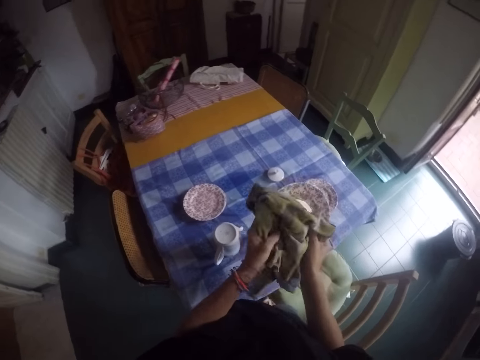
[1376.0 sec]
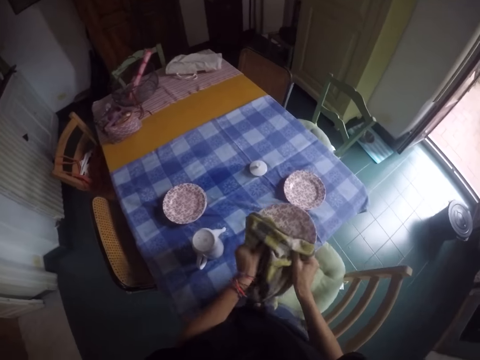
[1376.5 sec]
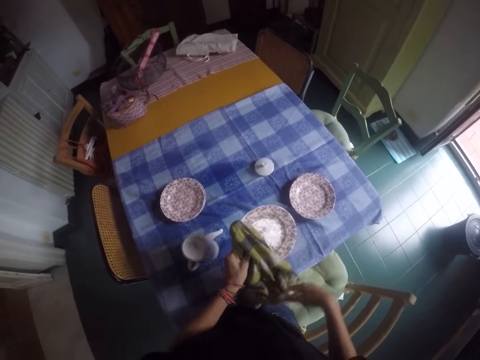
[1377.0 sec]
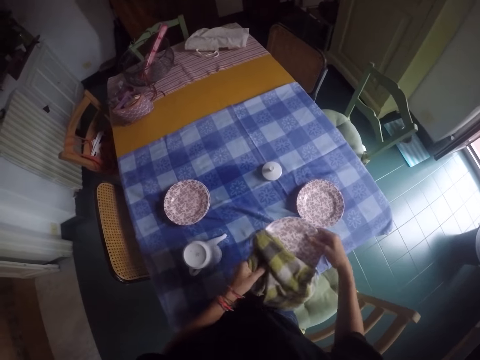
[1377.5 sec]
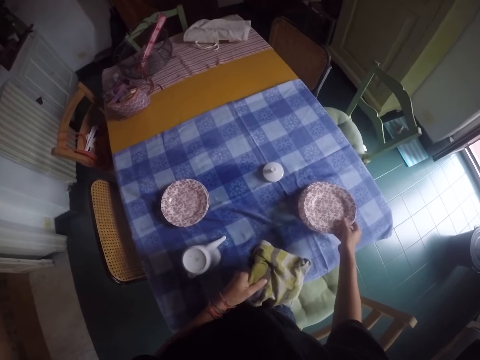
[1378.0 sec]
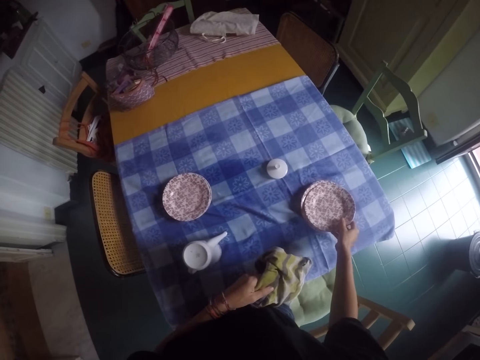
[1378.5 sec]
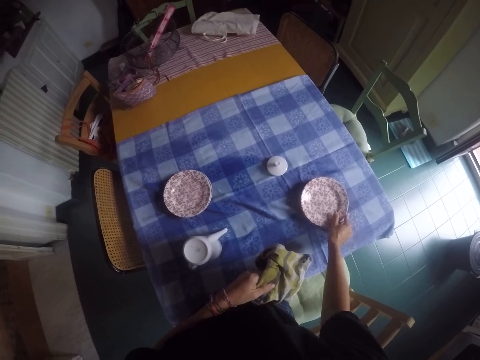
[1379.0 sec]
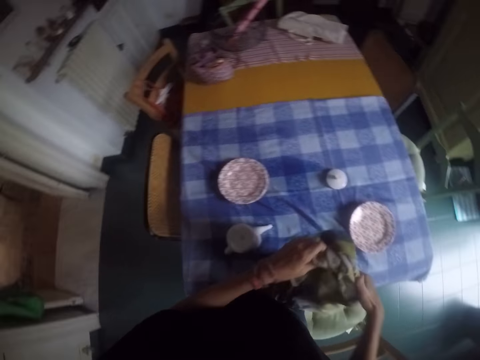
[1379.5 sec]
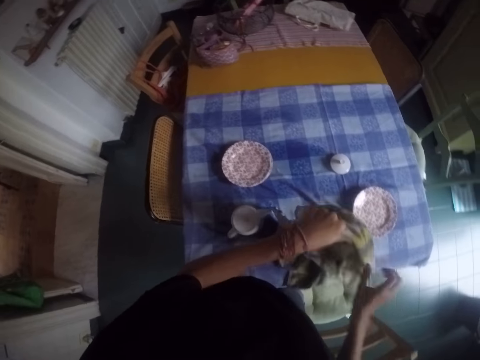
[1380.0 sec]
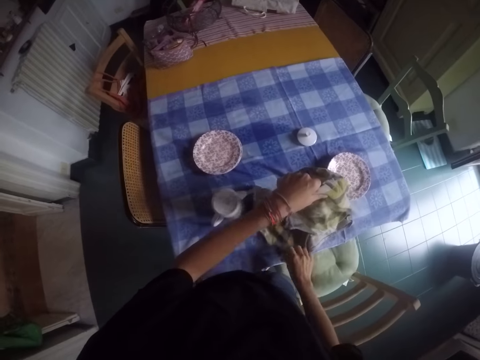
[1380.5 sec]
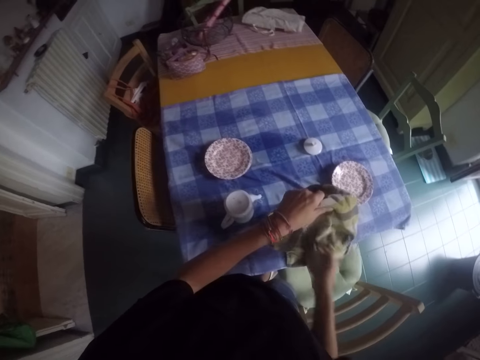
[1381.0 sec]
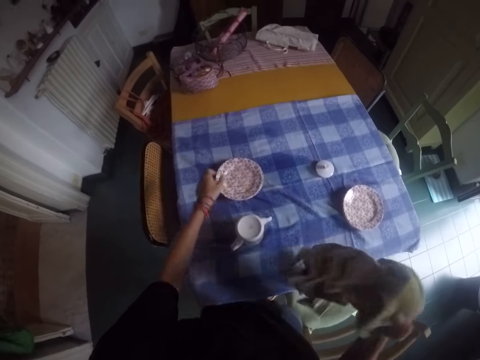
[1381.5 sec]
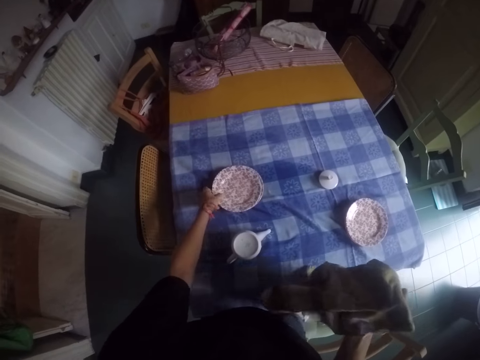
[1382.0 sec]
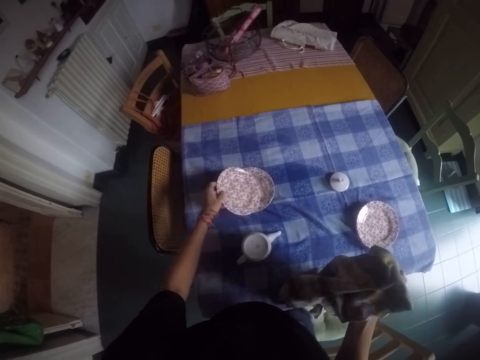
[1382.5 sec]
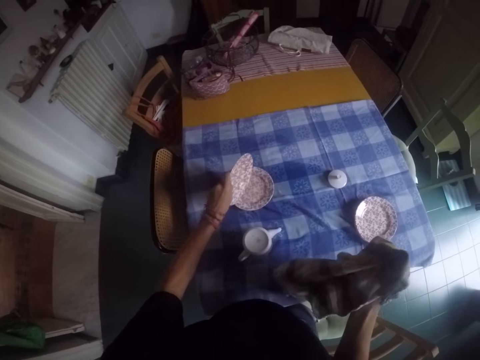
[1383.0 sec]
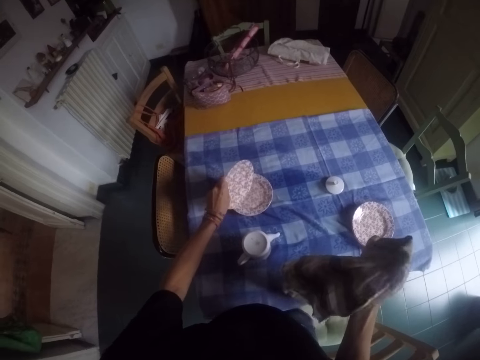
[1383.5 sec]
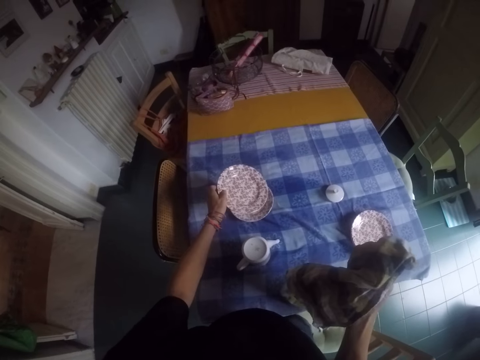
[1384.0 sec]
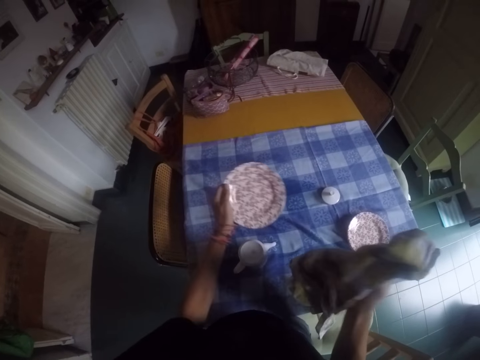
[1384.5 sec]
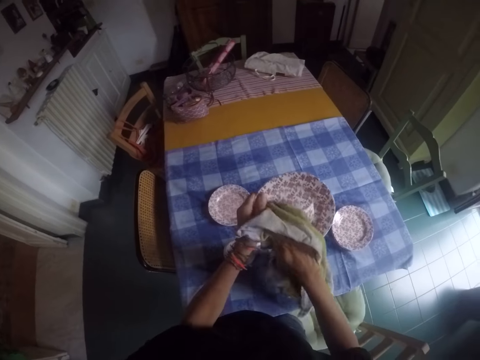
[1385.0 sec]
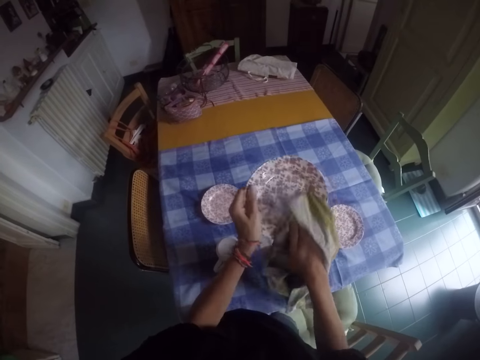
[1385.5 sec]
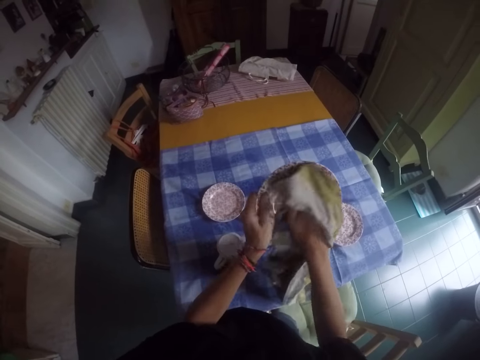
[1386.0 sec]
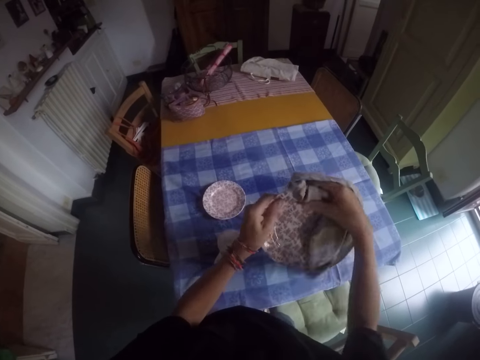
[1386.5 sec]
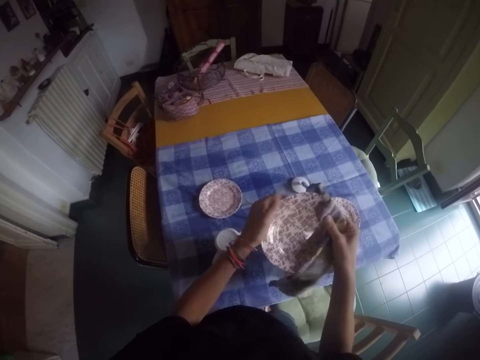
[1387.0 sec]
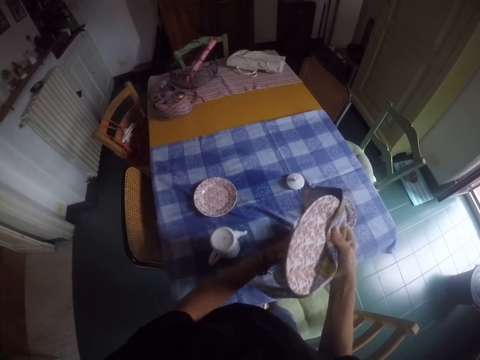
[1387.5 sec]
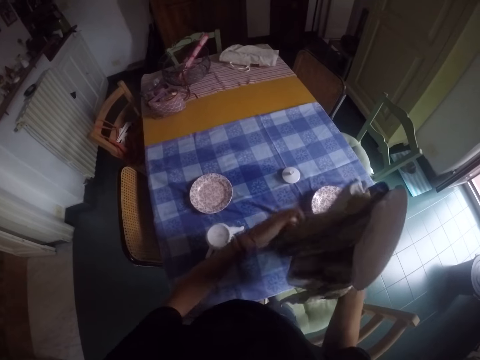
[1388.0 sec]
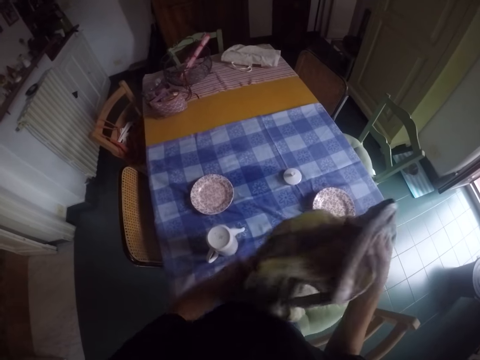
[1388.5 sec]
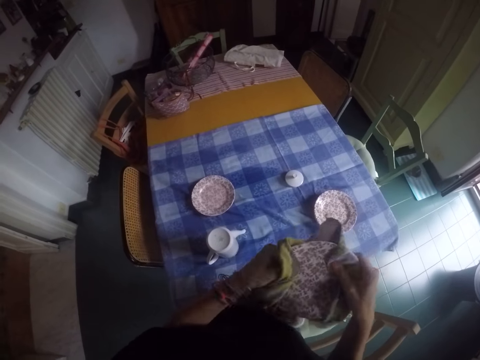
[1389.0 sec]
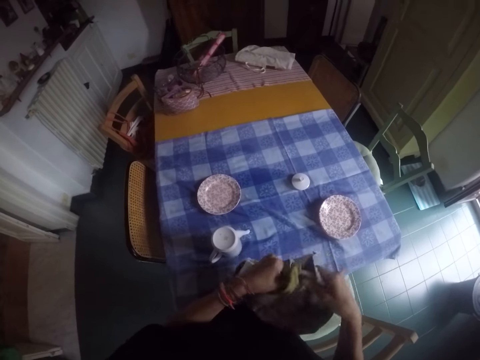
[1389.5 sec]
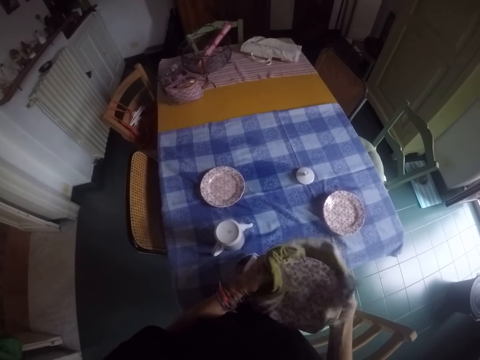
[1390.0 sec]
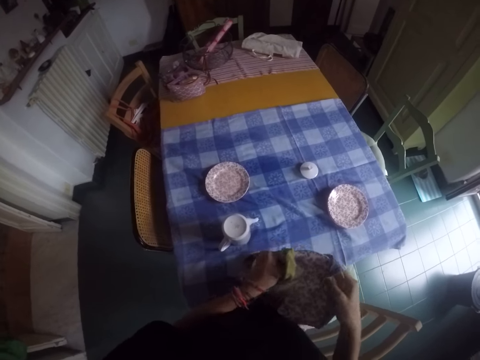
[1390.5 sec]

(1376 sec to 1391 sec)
The camera wearer puts the plate on a table. They pick up a plate. They dry the plate with a towel.

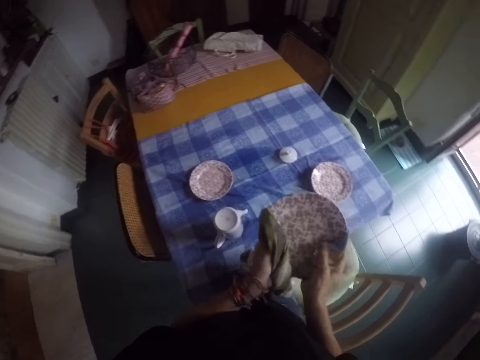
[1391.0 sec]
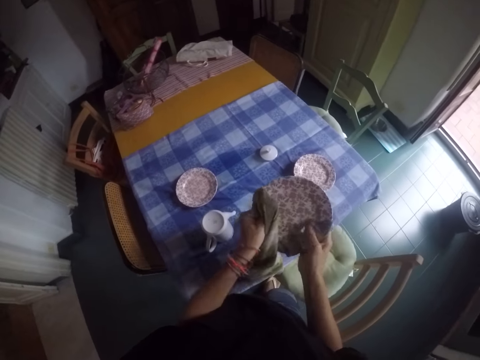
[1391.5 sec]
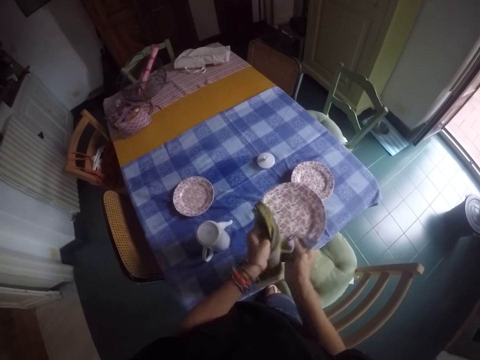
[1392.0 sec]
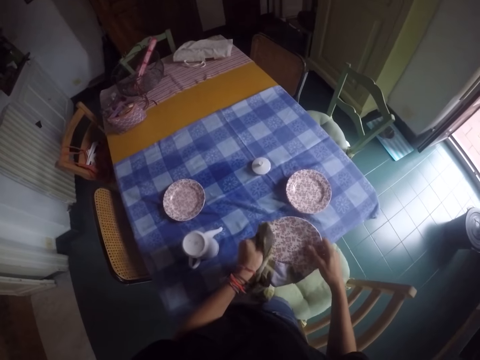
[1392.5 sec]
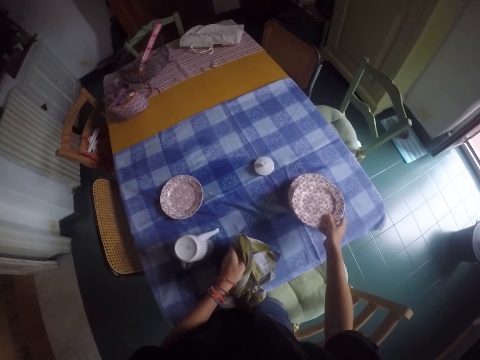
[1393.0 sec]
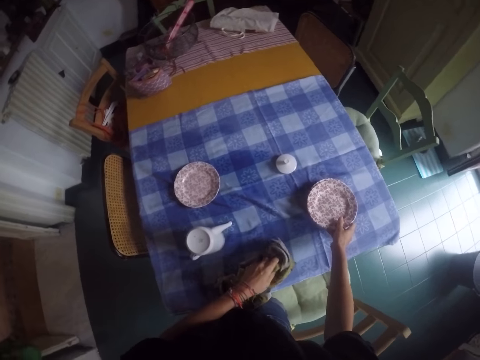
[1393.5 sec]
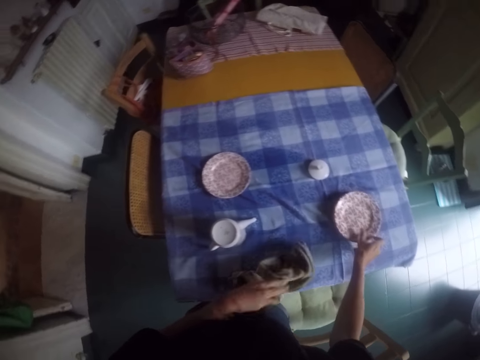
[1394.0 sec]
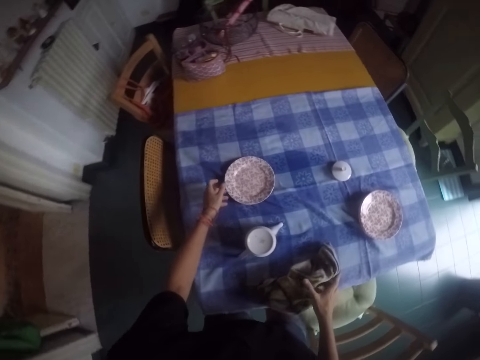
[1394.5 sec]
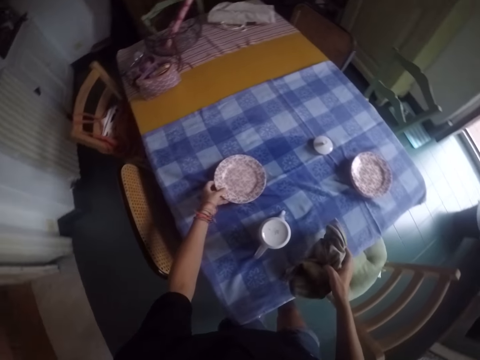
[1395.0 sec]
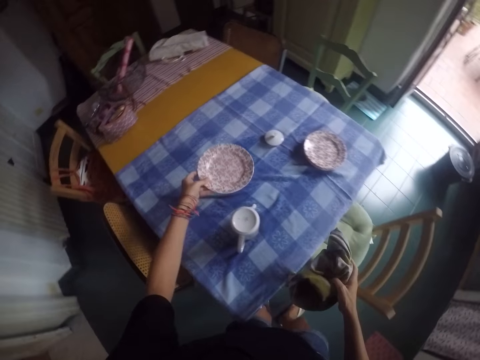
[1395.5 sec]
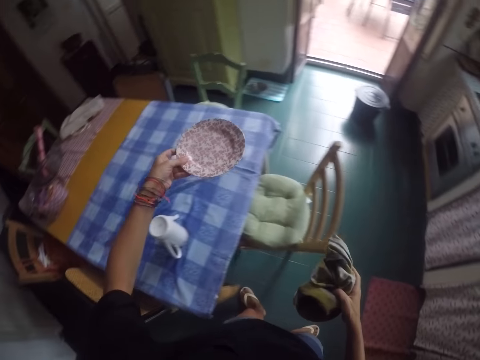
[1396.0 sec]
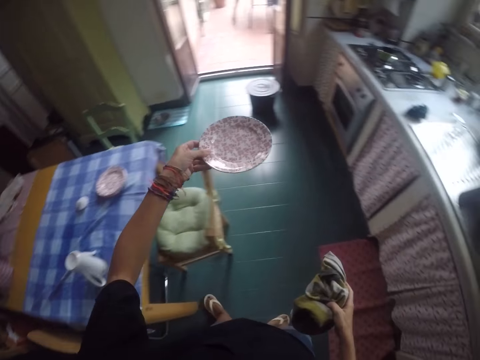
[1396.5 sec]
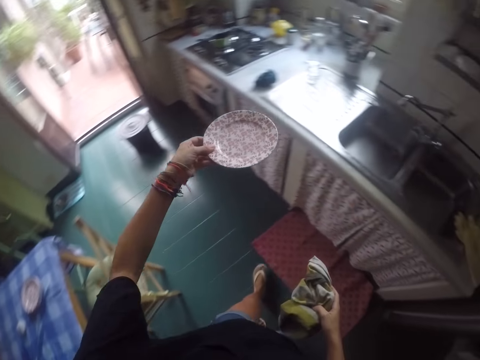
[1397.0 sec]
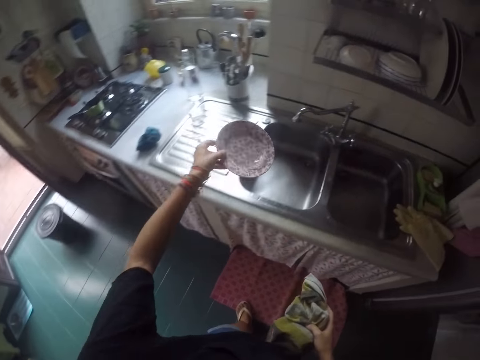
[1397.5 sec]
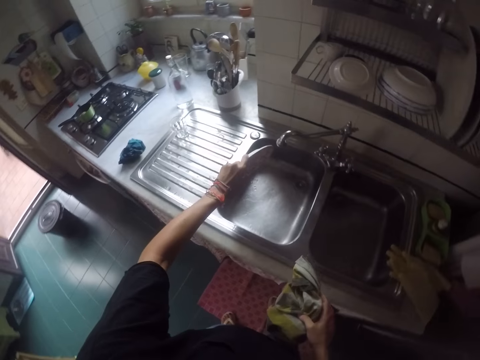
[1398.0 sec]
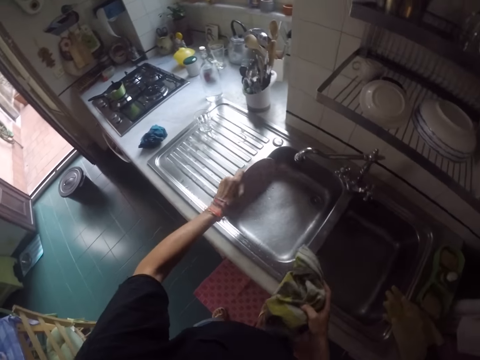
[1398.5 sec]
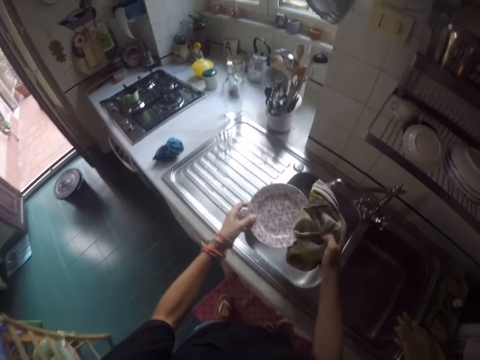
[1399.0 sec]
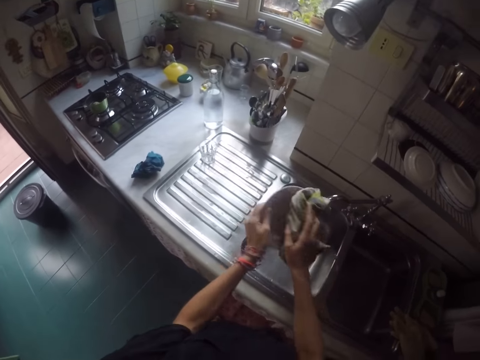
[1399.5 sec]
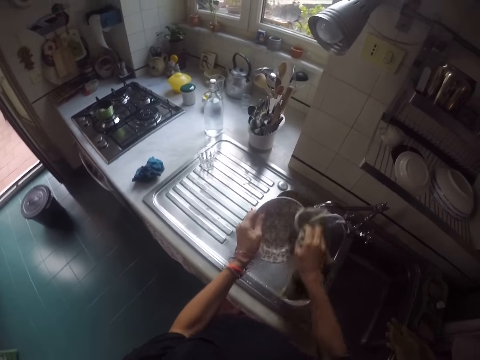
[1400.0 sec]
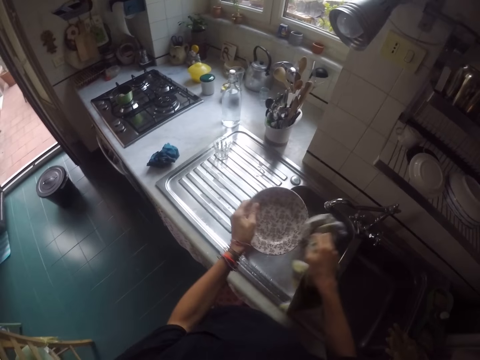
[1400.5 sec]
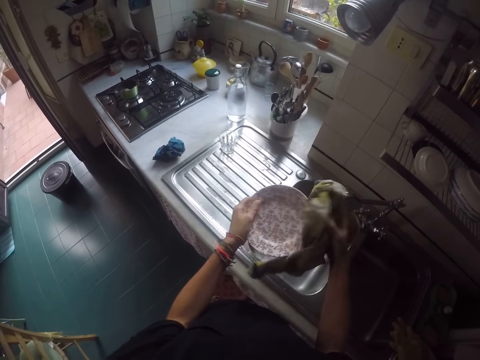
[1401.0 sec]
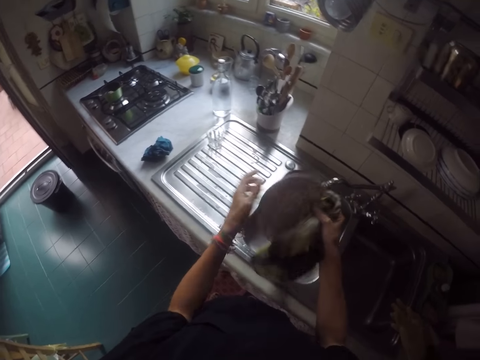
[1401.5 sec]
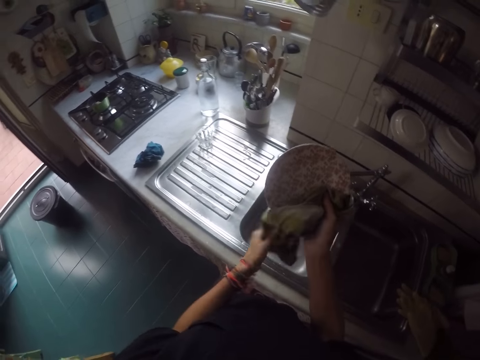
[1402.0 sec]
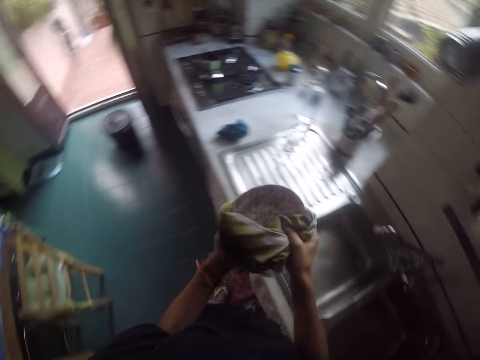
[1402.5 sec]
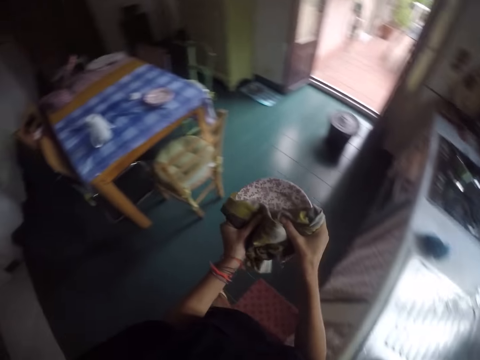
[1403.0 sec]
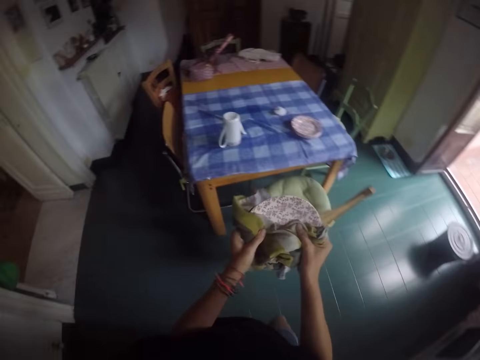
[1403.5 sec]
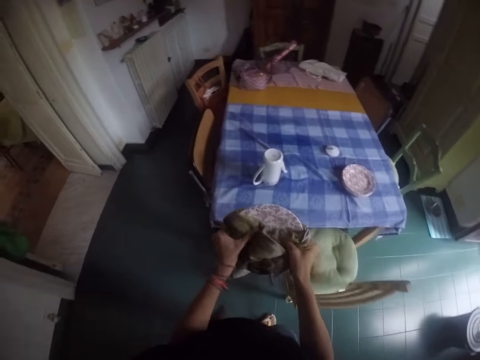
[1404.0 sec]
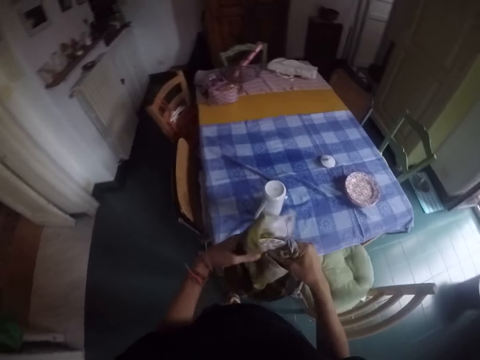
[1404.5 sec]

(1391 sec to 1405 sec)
The camera wearer puts the plate on a table. They pick a plate. They pour the water from the plate to the sink. They dry the plate with a towel on the sink.
